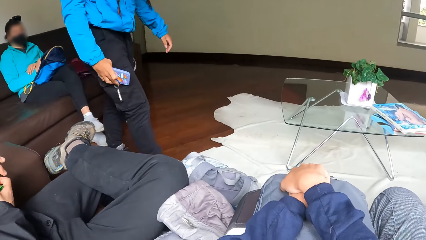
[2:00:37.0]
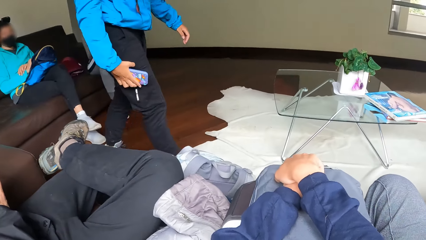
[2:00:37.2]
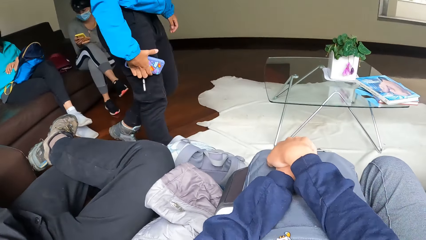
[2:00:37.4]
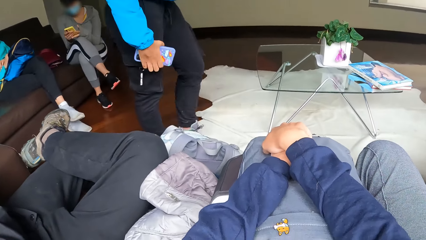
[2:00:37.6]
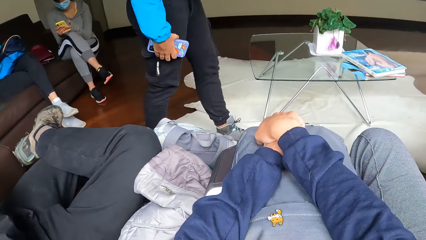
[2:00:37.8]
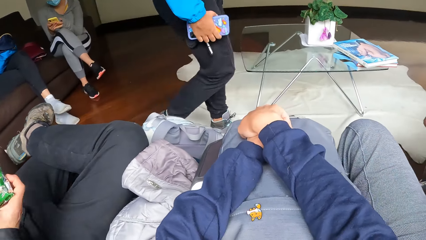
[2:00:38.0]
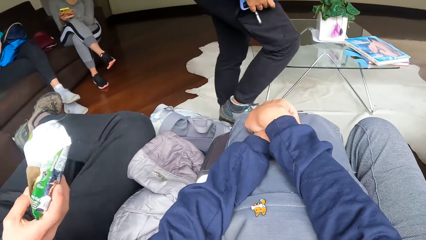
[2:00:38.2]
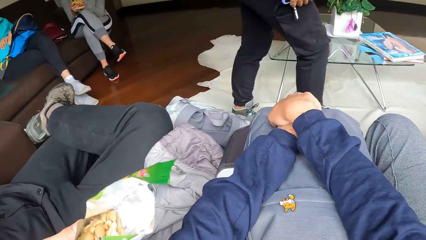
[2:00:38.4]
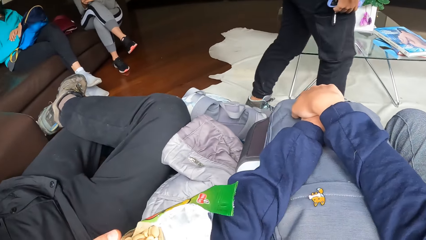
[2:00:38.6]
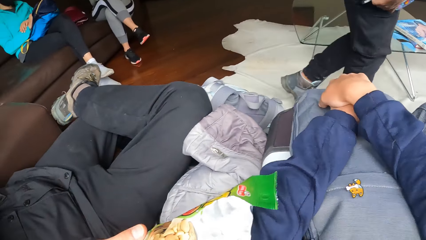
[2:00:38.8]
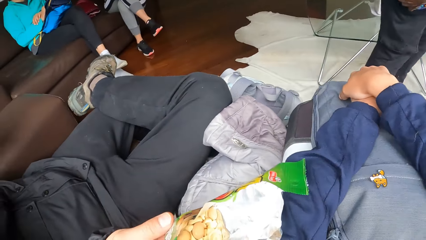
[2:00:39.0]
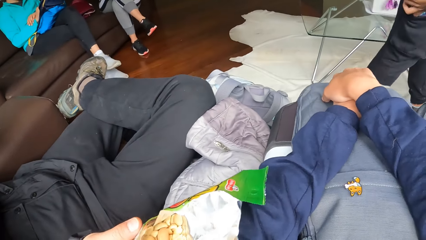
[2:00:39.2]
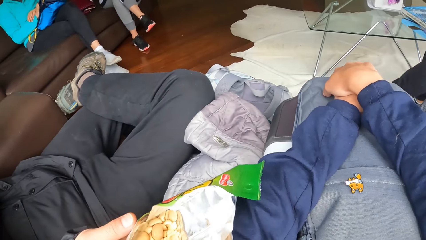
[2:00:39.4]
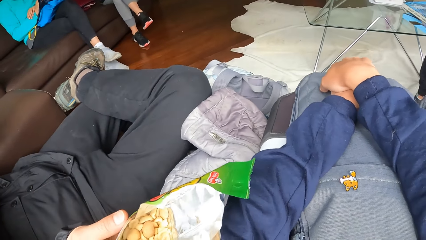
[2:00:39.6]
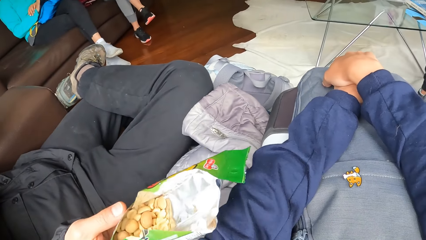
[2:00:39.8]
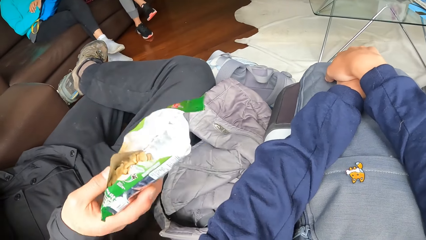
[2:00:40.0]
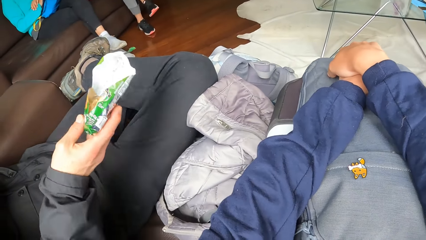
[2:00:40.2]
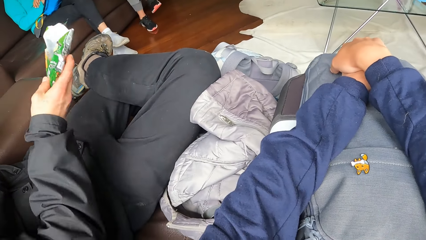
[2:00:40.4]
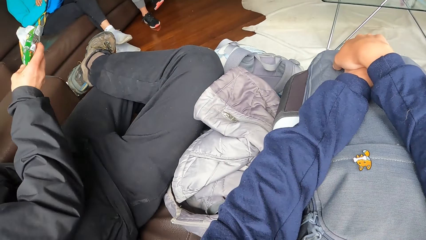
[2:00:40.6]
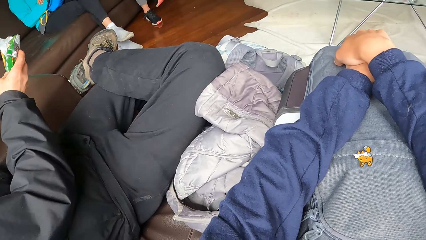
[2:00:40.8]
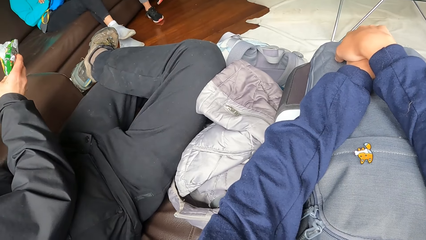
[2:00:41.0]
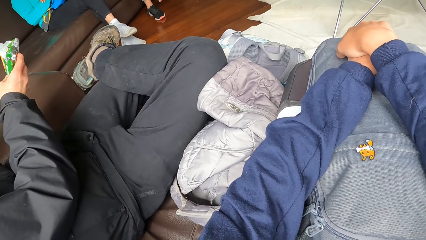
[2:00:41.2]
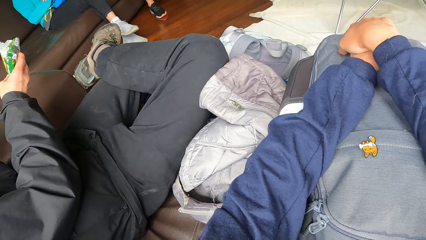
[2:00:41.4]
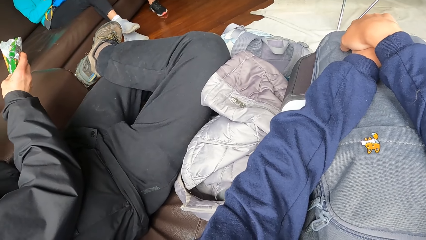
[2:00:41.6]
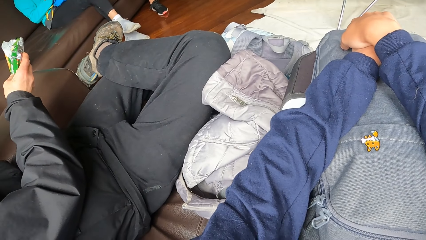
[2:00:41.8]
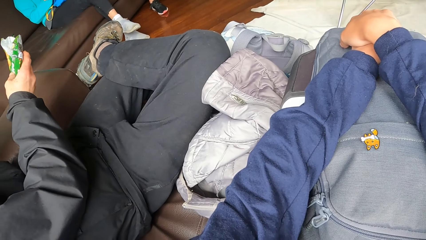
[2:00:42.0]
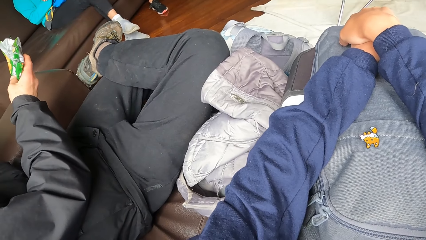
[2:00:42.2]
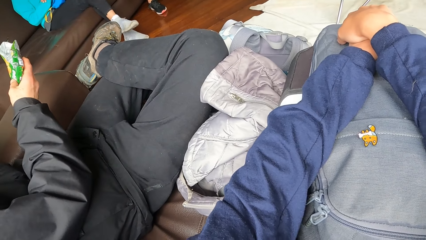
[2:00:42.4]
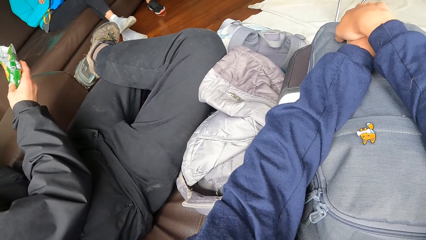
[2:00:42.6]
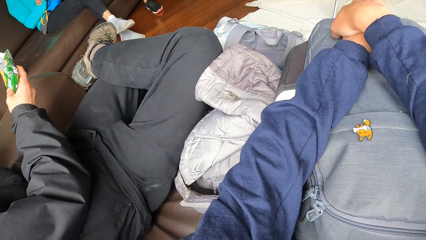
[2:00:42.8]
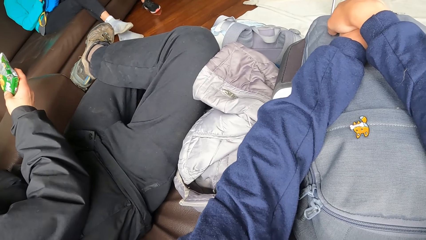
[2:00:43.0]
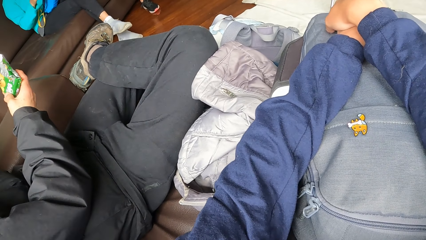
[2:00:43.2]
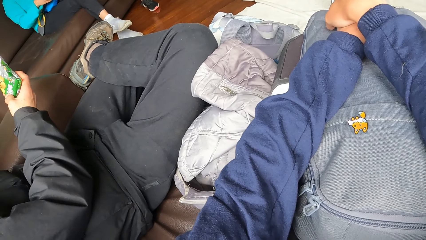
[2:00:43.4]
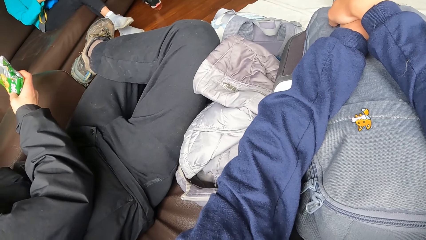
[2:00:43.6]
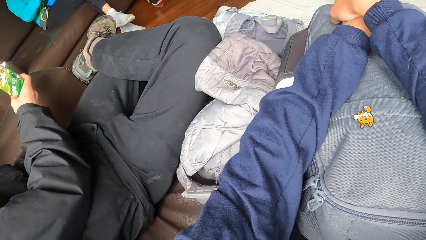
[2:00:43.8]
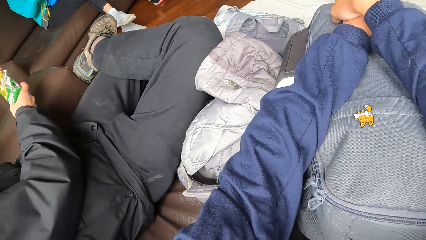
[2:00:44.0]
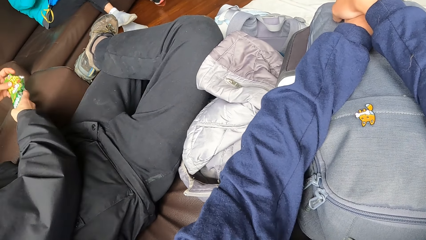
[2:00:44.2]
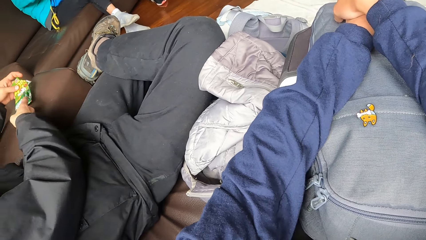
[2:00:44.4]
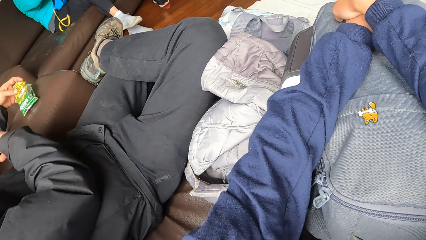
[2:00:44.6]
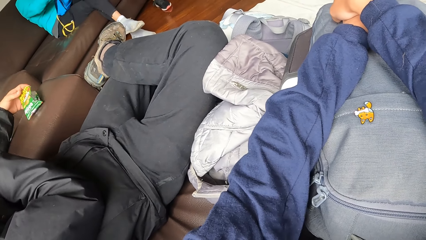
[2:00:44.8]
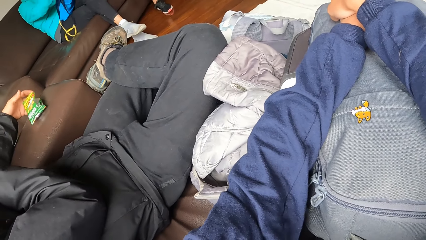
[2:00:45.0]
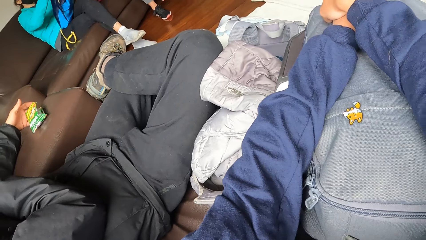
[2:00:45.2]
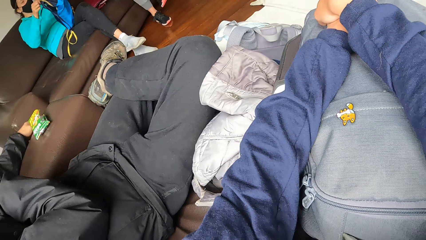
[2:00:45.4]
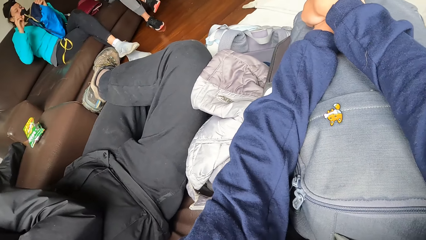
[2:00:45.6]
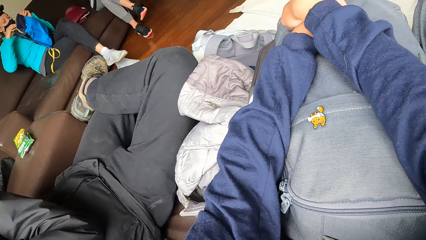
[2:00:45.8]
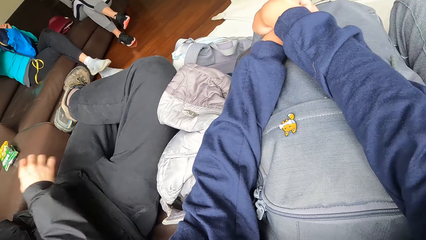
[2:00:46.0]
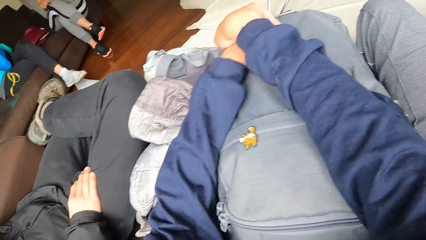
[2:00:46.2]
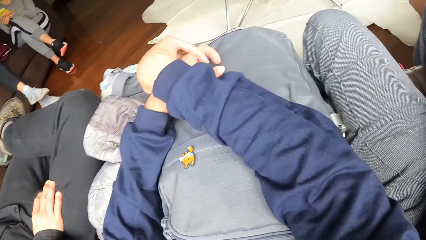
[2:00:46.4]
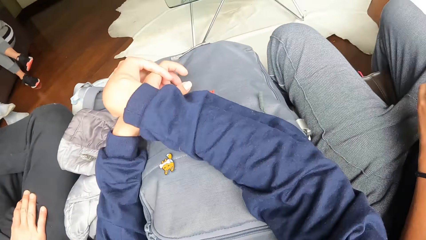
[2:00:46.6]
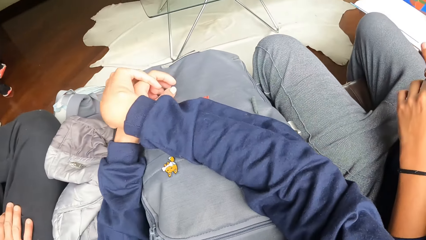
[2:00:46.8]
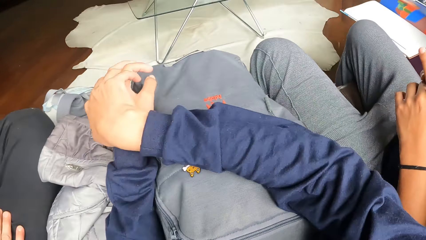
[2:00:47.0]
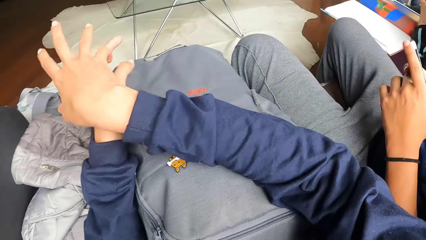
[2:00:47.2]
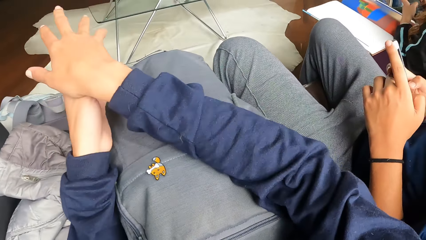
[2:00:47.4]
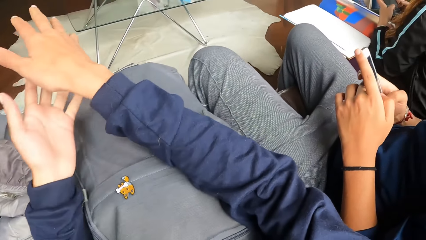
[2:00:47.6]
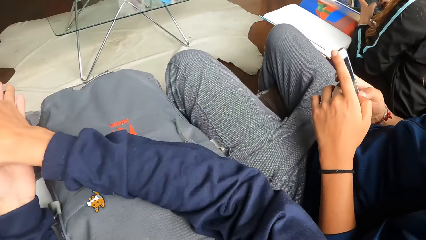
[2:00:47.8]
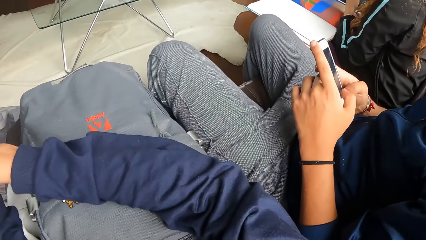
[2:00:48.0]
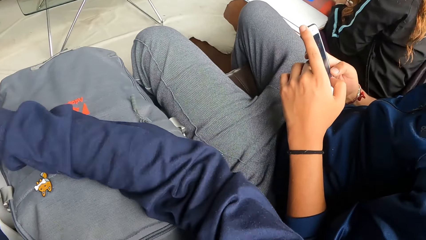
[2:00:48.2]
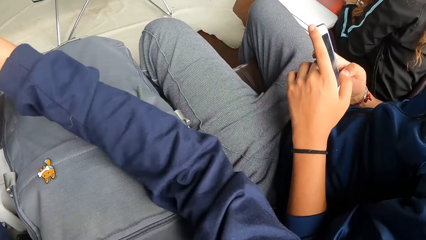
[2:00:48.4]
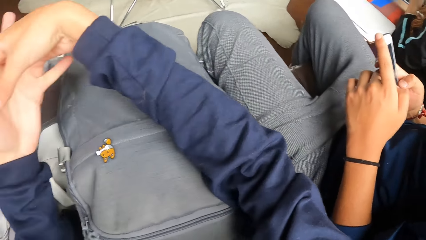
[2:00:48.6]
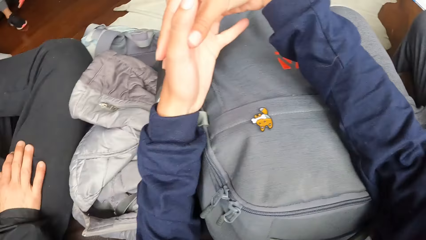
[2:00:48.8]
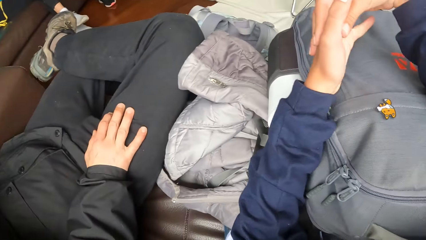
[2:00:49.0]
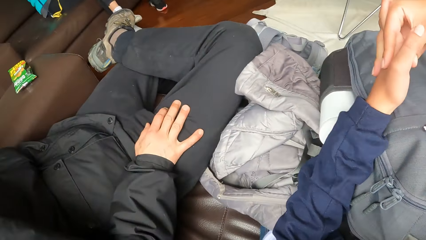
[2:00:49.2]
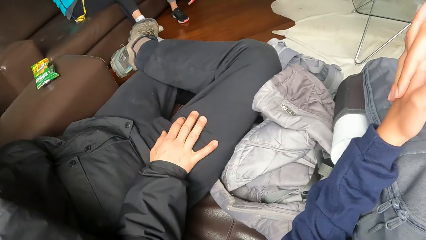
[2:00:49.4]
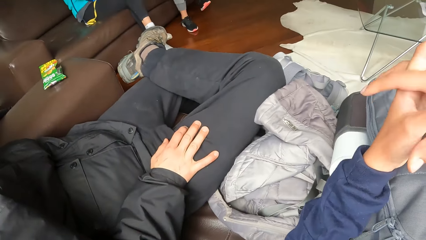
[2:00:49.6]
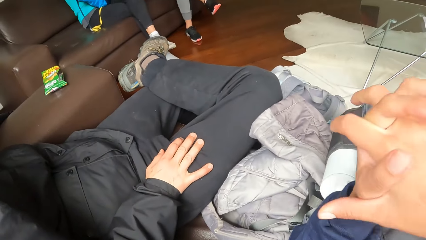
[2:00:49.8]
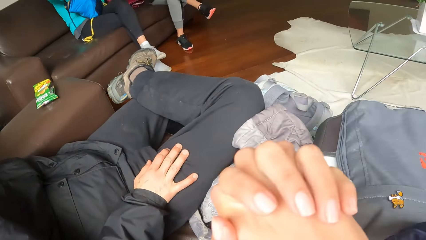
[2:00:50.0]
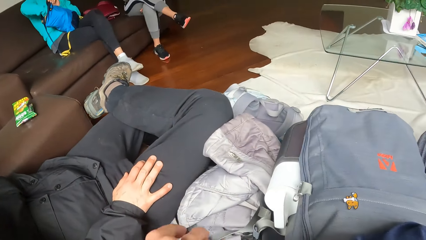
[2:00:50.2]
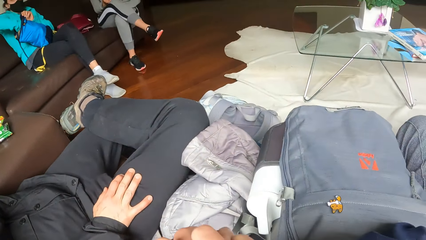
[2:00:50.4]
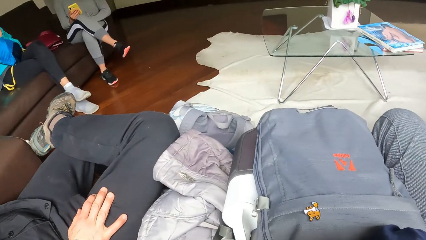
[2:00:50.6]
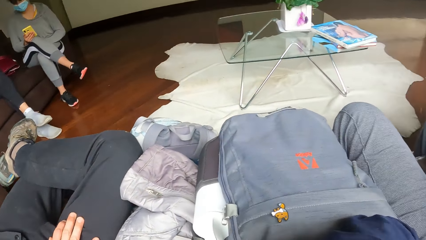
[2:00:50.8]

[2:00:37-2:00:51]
The camera wearer interacts with the man. The man places the sachet of cookies on the sofa with his hands. The woman adjusts the bag on her leg with her hands.

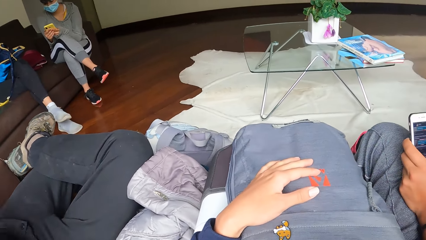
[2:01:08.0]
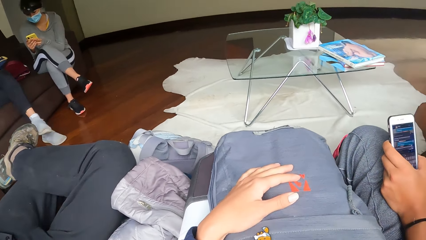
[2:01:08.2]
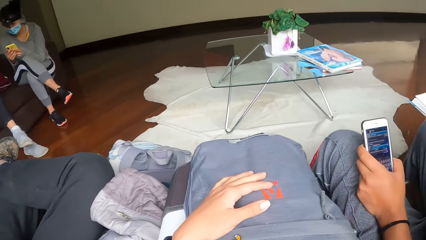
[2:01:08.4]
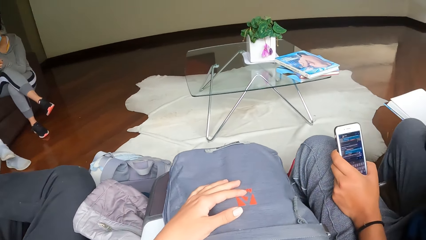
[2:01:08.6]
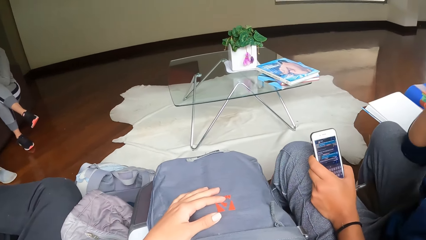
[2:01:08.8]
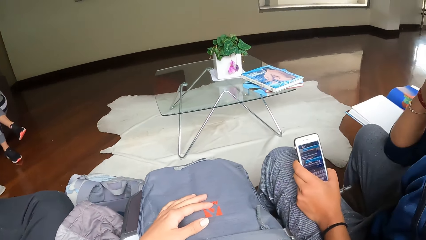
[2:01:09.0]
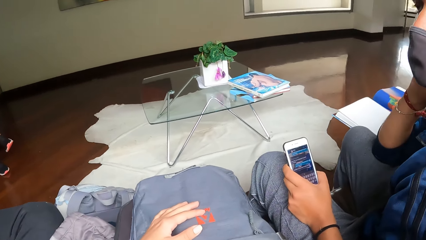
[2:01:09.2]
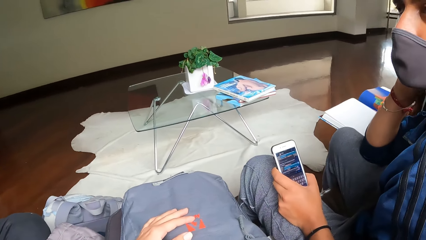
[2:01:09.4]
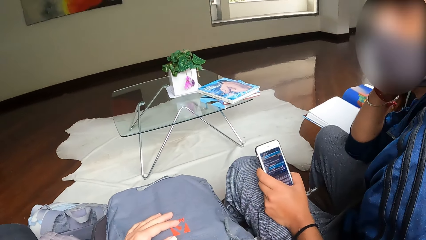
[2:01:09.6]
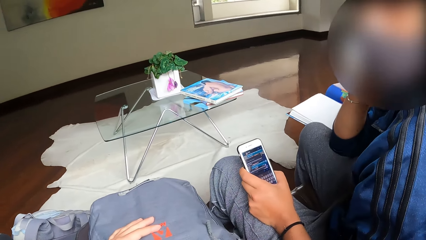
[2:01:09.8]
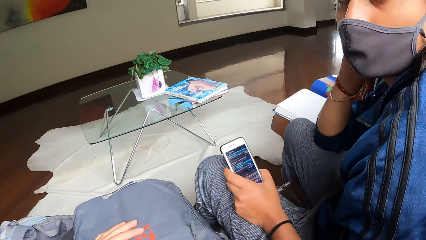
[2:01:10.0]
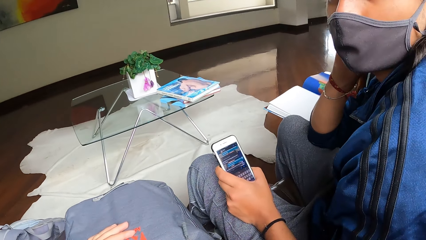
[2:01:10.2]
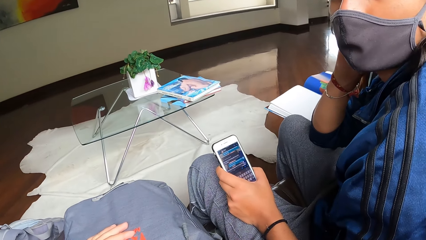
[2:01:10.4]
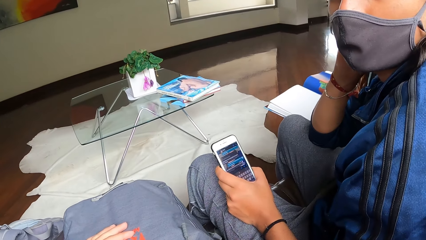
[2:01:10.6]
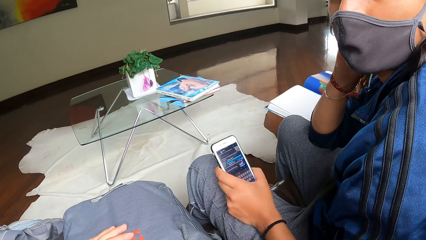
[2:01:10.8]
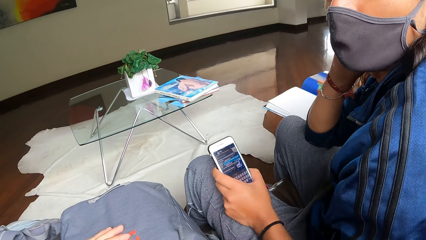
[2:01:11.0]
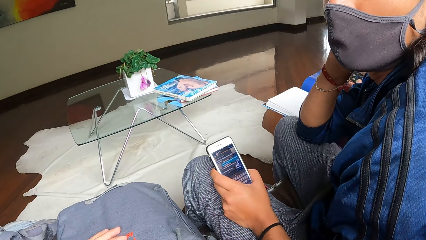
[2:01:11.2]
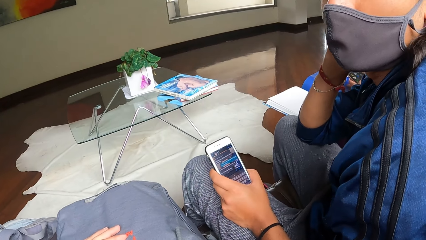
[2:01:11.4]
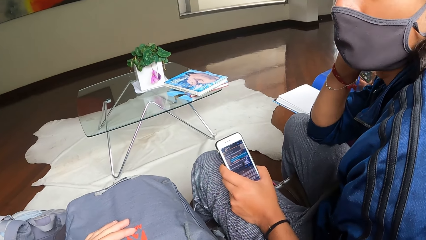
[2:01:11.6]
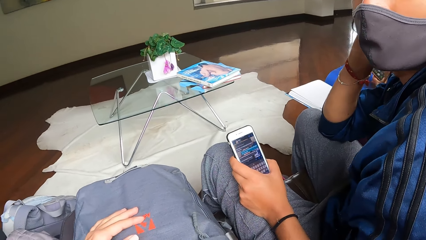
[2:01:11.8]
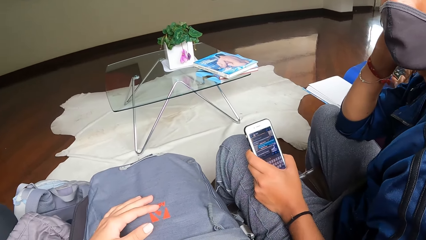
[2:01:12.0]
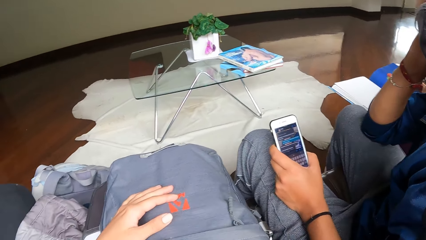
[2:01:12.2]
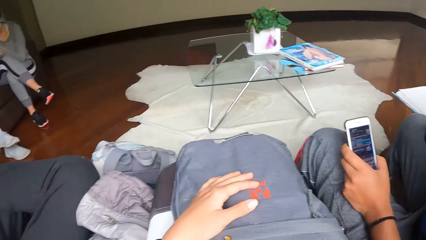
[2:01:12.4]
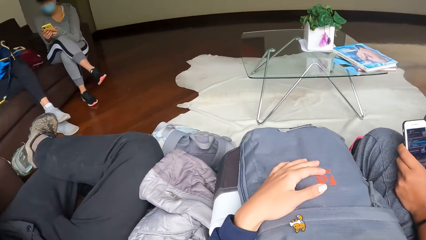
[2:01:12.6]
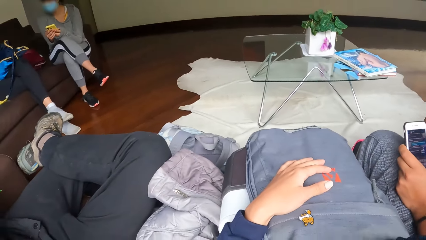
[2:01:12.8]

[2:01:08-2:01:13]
The camera wearer interacts with the man.
